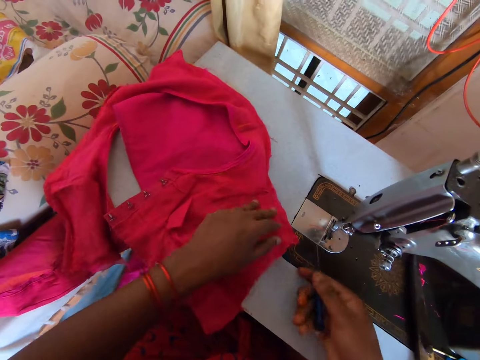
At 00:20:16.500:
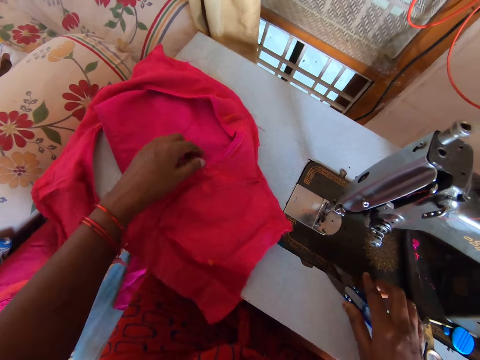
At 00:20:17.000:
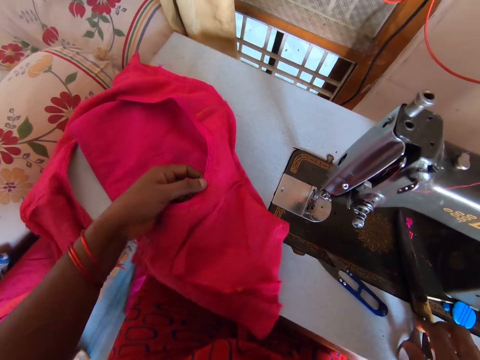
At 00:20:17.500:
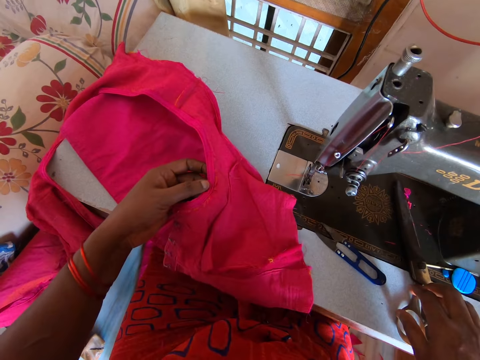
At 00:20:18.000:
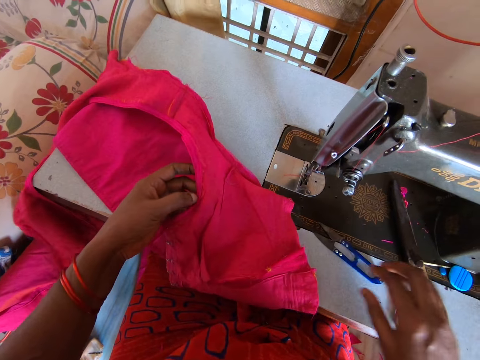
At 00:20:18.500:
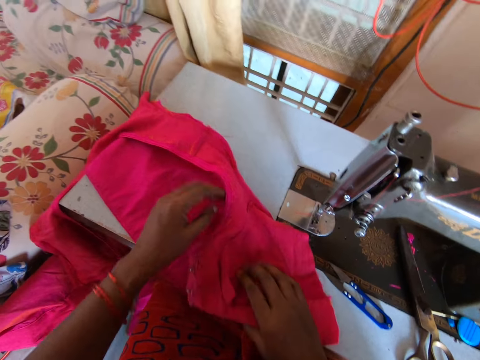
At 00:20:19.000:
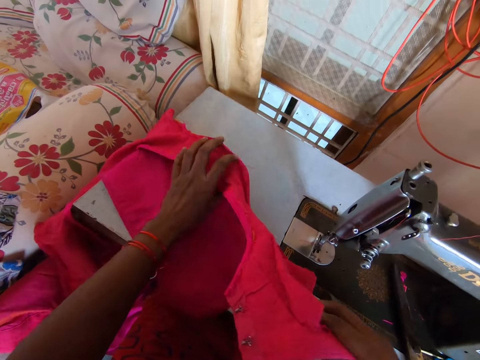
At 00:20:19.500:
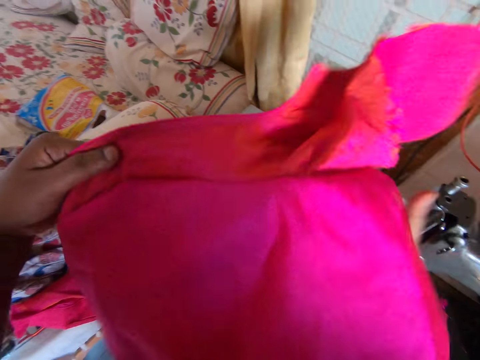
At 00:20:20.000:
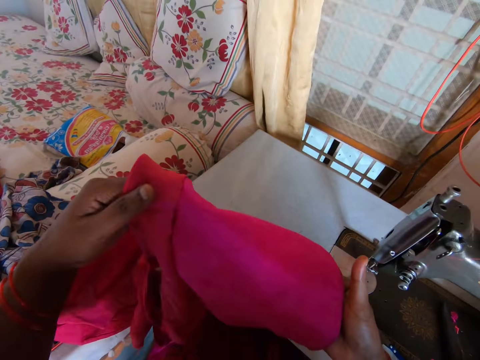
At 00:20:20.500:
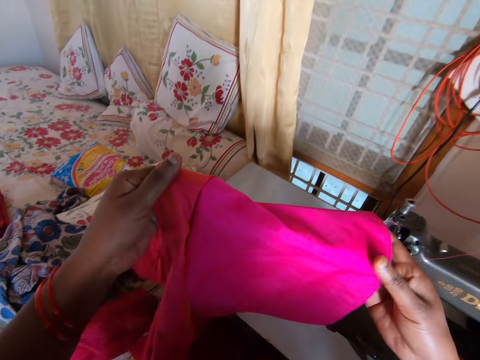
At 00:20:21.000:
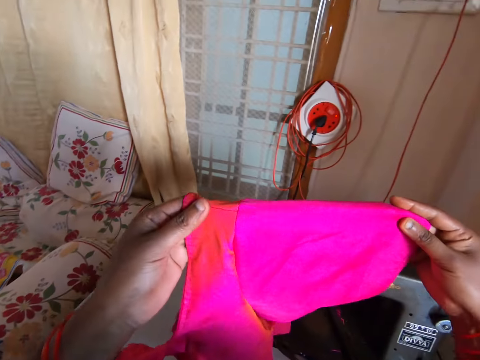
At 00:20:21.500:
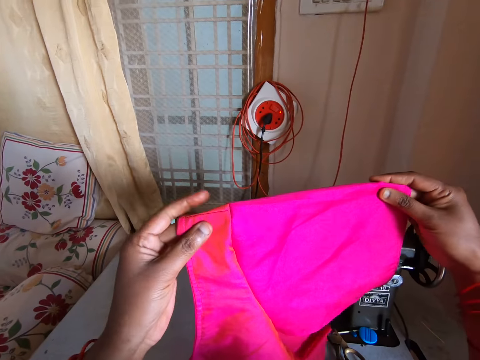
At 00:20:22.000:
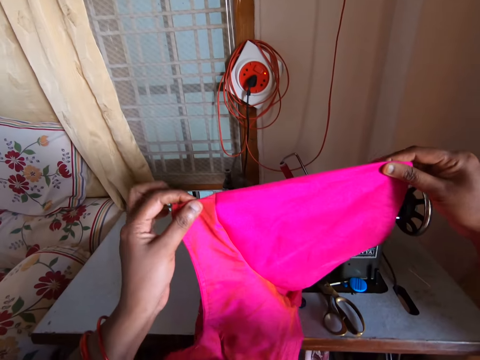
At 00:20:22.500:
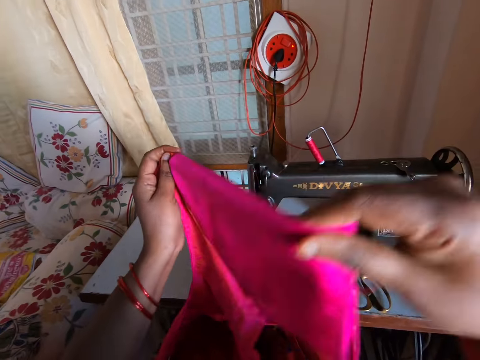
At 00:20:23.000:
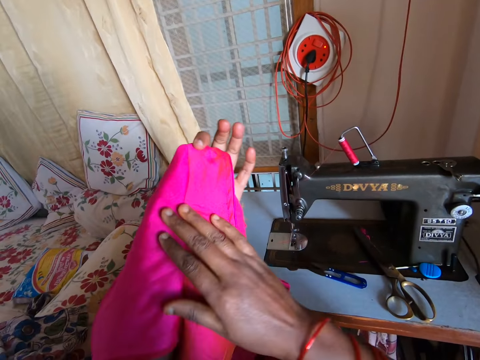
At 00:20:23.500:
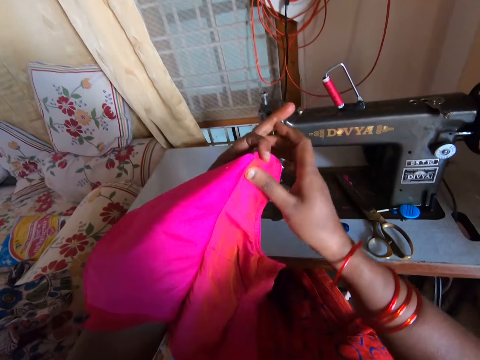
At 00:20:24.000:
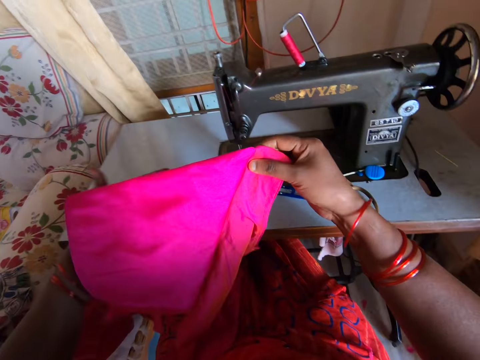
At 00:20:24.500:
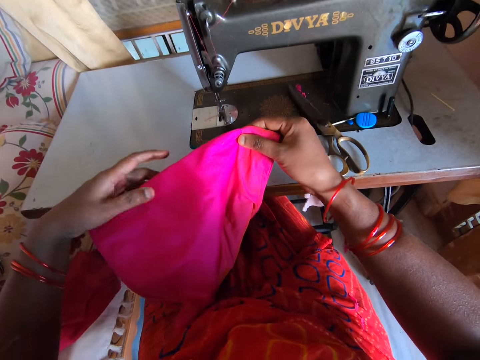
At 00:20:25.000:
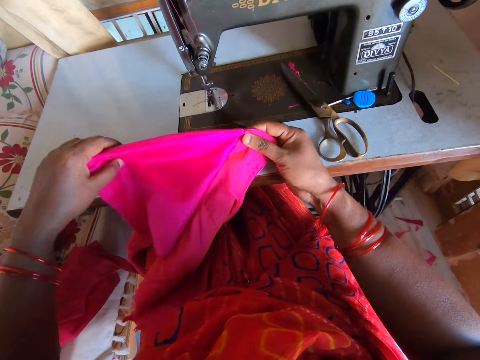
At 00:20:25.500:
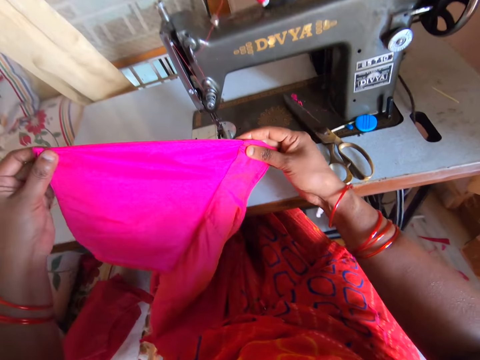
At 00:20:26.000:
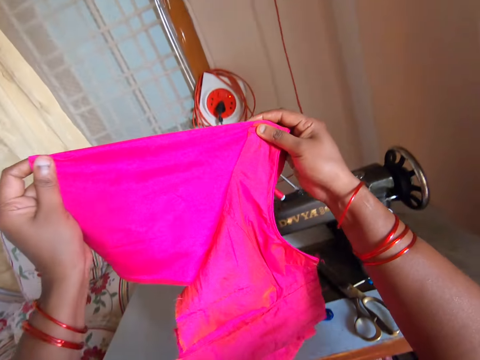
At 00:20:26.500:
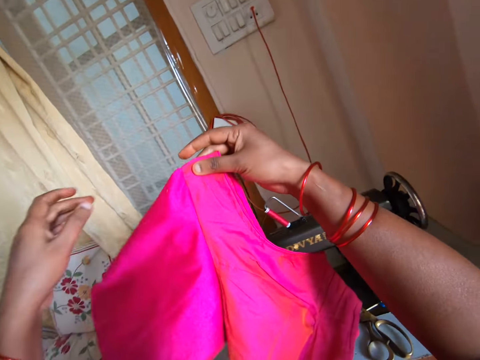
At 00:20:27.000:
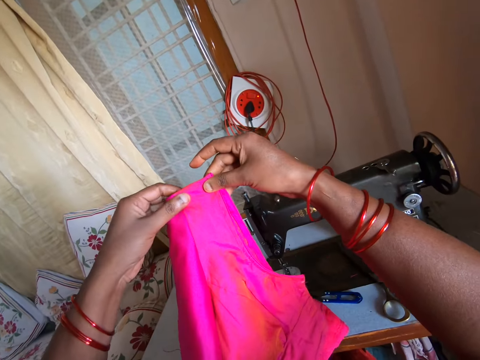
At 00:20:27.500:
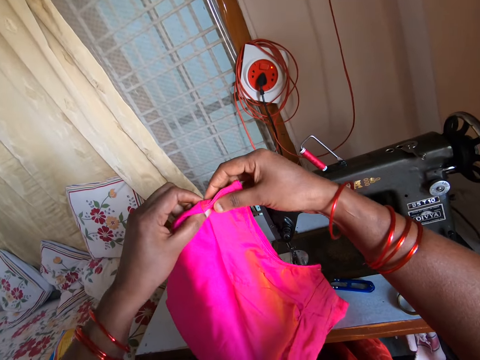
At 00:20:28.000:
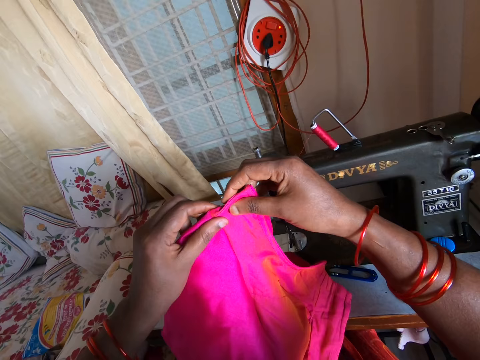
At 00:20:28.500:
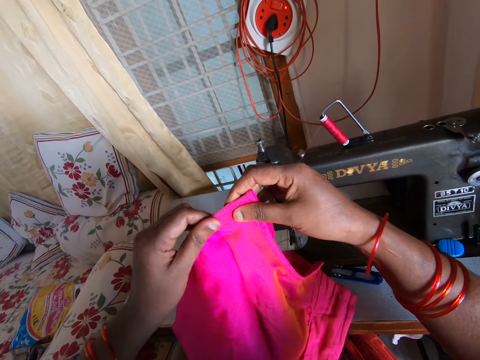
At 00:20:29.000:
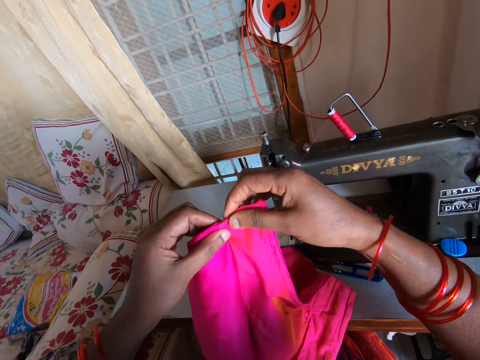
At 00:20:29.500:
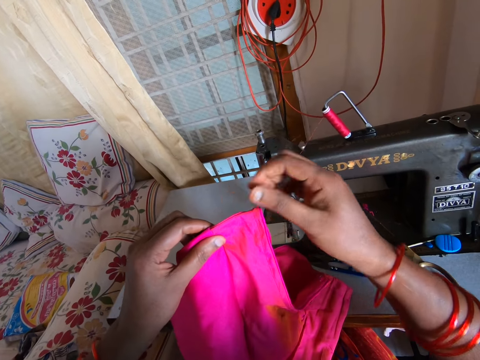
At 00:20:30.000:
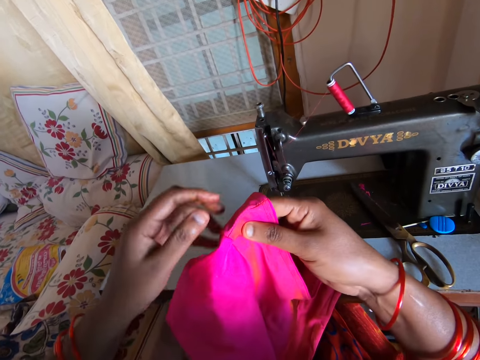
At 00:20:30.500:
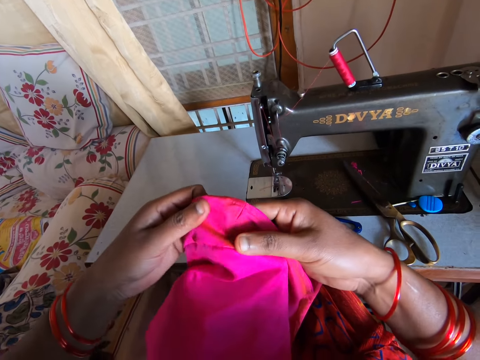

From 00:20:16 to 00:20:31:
The camera wearer cuts the thread with a pair of scissors. They place the u type cross scissors on the sewing machine. They pick up the fabric or cloth. They hold the cloth with both hands. They lift the cloth with both hands. They stretch the fabric. They turn the fabric. They inspect the cloth. They stare at the fabric. They lift the cloth with both hands. They adjust the fabric. They hold the cloth with both hands.

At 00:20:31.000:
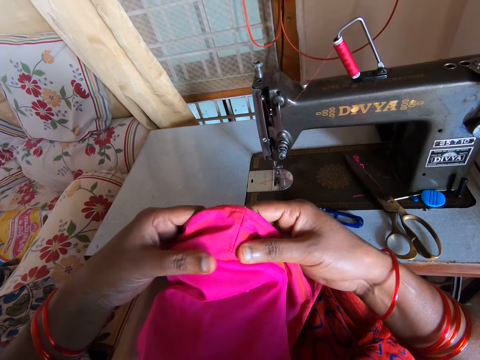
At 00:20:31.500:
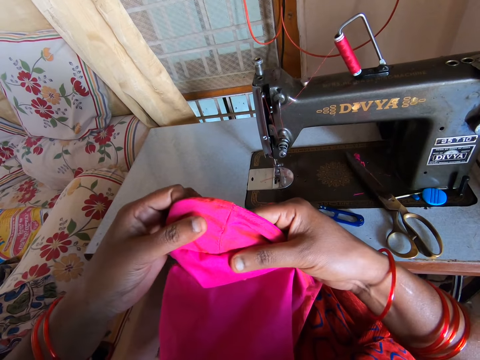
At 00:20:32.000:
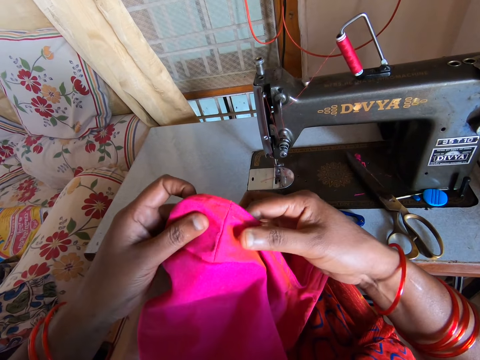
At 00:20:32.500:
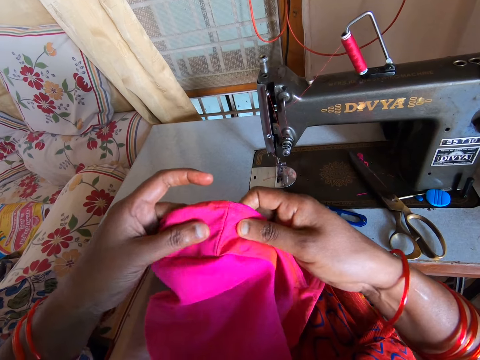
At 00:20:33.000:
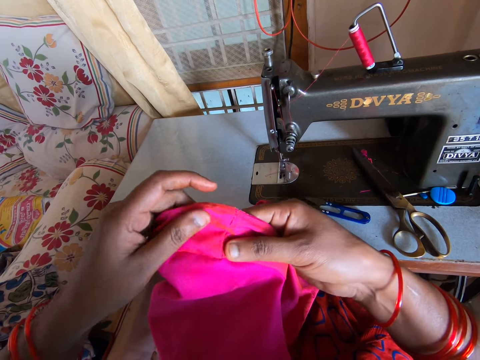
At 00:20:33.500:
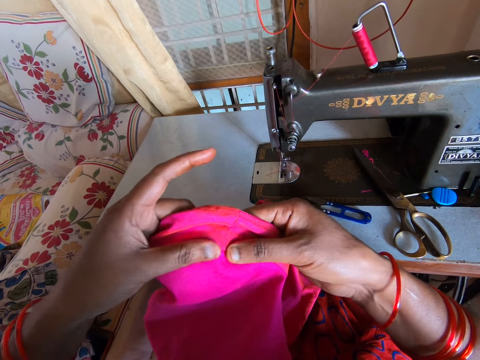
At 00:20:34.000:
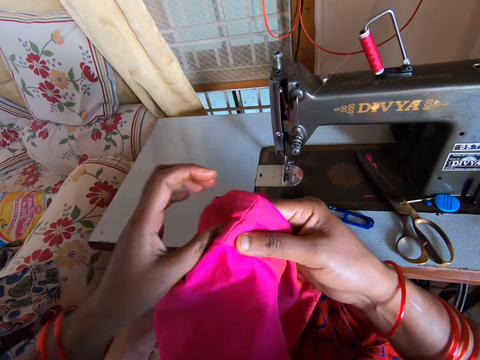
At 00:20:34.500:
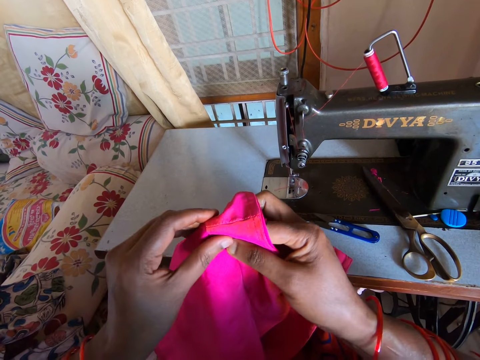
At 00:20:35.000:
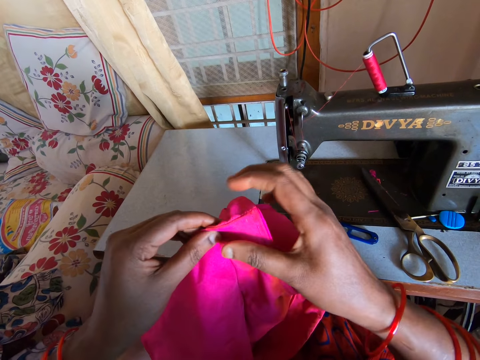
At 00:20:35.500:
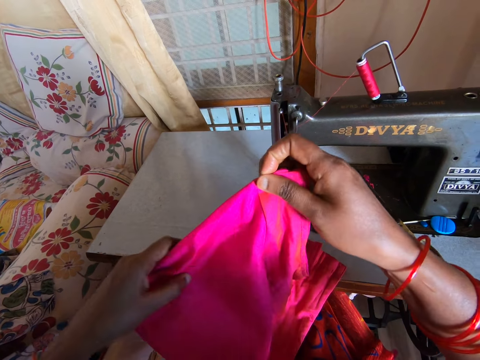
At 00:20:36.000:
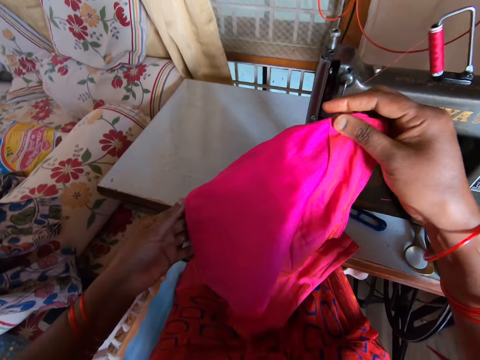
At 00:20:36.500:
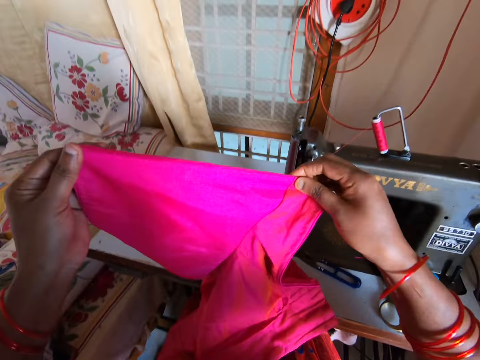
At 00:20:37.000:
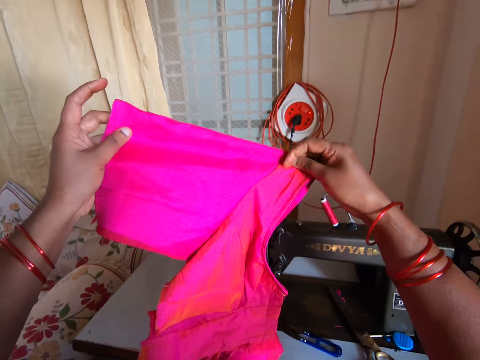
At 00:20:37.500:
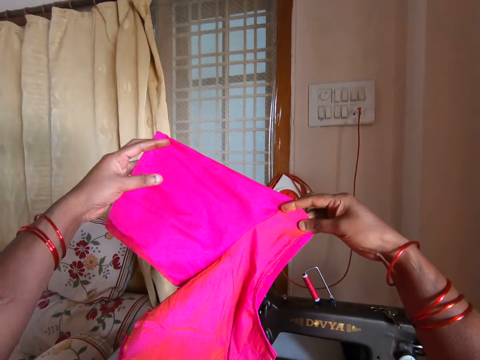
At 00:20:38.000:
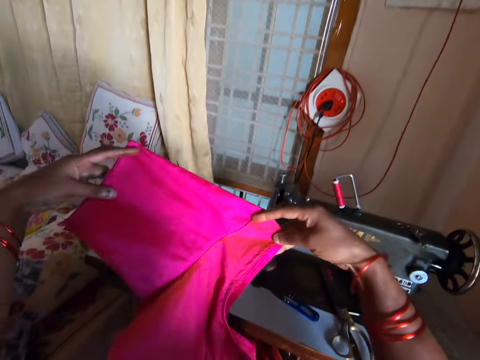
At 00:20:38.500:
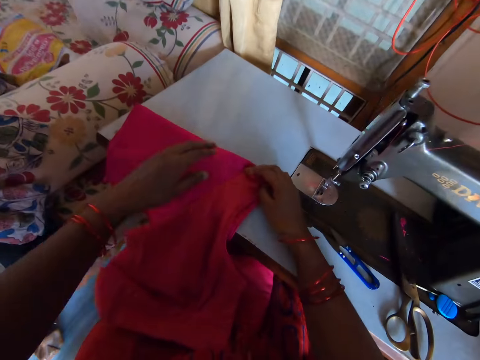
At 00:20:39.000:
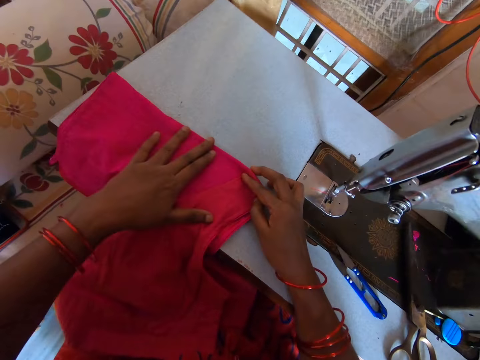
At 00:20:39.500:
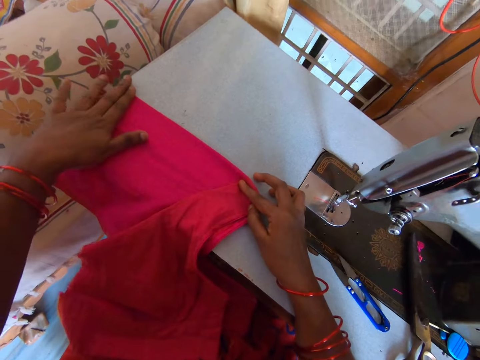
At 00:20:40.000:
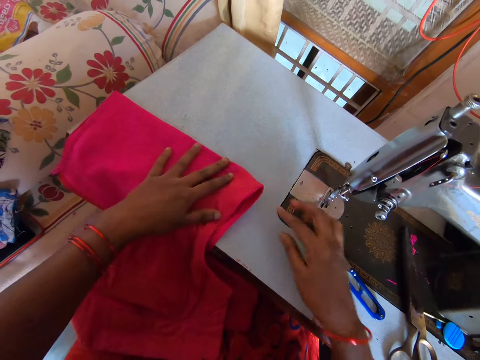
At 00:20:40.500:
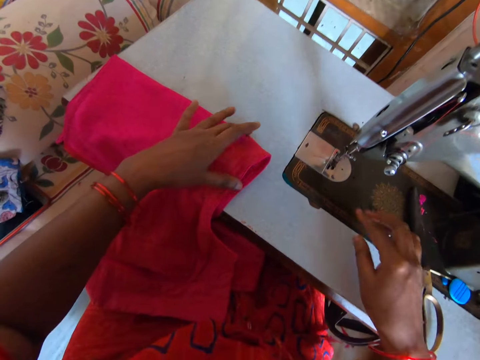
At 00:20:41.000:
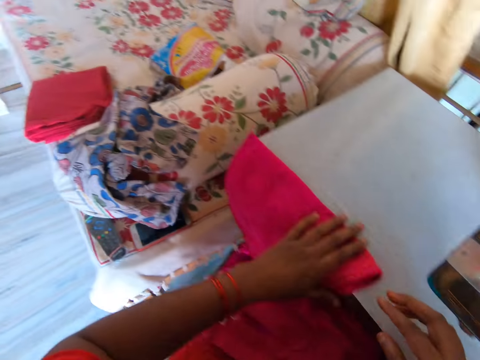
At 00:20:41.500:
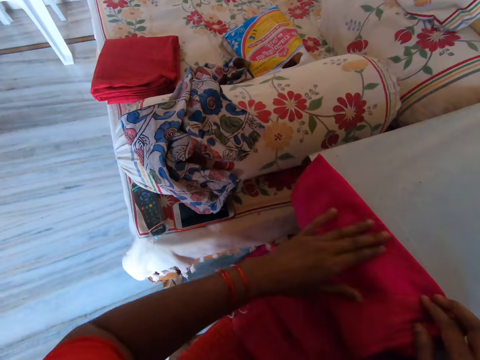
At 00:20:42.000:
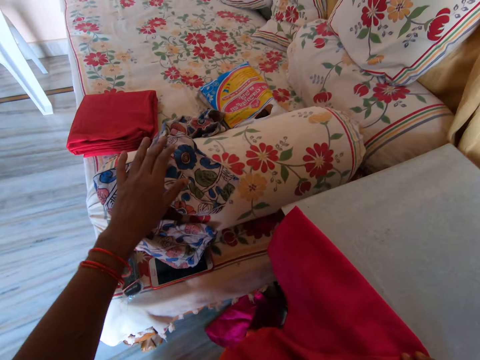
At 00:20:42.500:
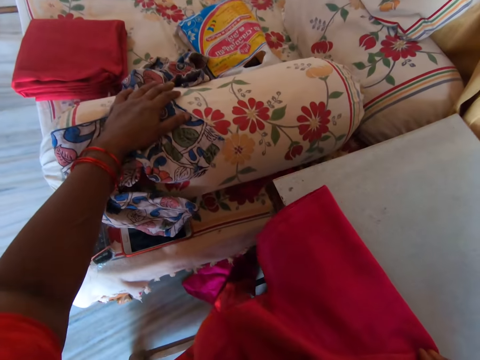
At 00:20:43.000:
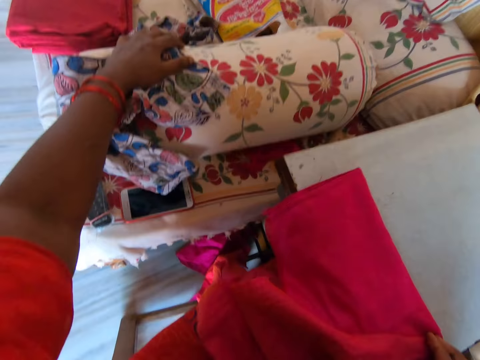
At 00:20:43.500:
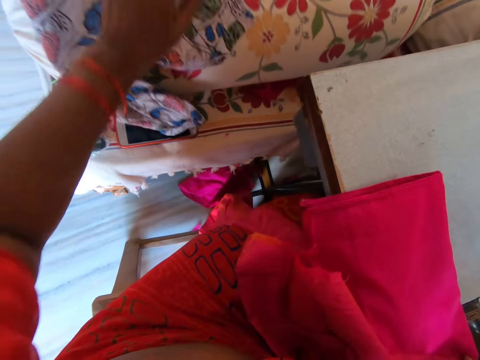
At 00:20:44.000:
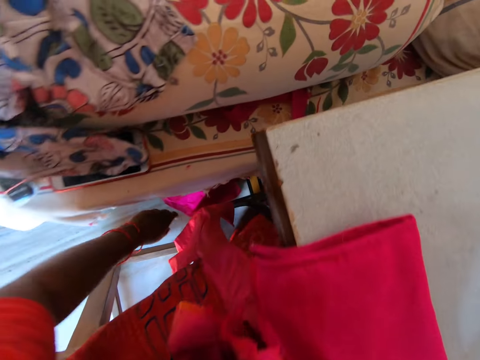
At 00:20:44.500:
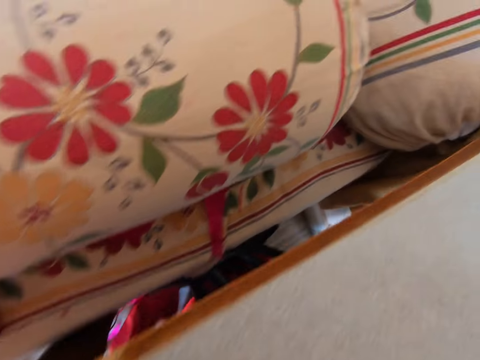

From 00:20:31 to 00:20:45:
The camera wearer inspects the cloth or fabric. They inspect it again. They stretch the fabric. They lift the cloth with both hands. They place the fabric on the sewing machine. They caress the fabric. They move the hand. They stare at the fabric. They place the left hand on the sofa surface.
